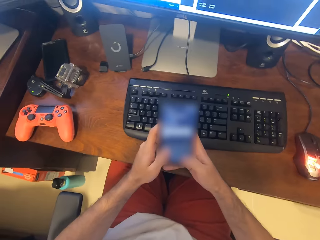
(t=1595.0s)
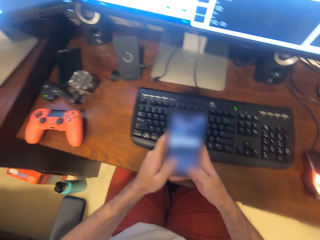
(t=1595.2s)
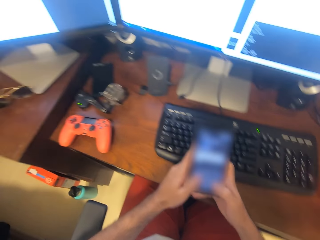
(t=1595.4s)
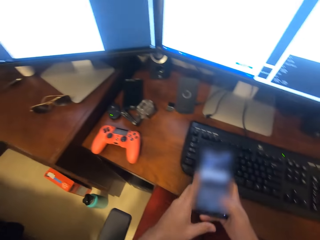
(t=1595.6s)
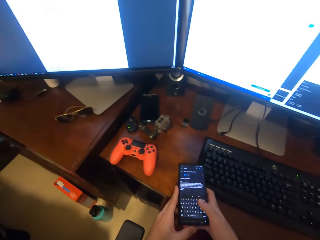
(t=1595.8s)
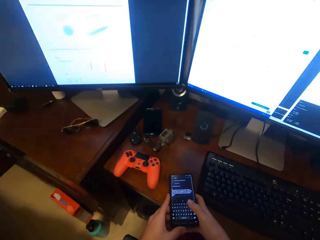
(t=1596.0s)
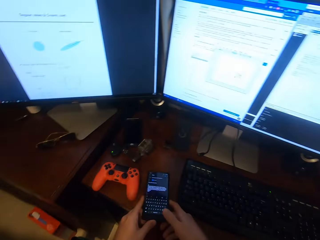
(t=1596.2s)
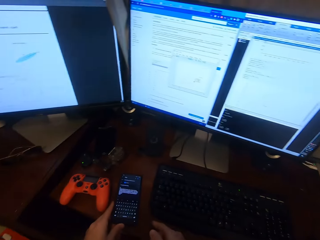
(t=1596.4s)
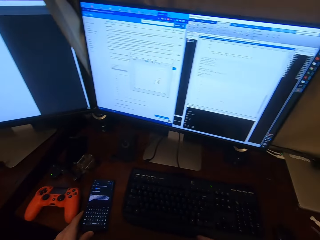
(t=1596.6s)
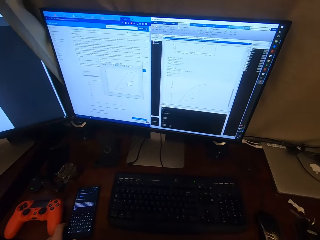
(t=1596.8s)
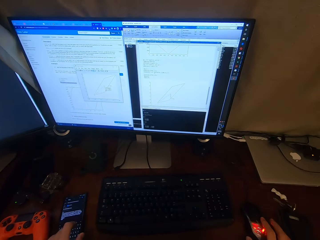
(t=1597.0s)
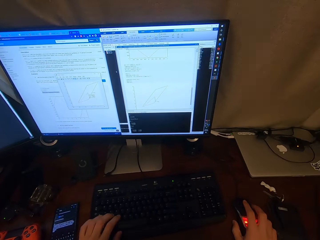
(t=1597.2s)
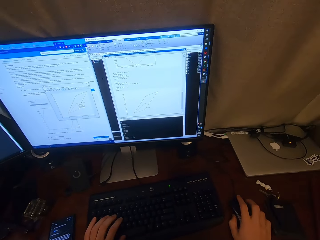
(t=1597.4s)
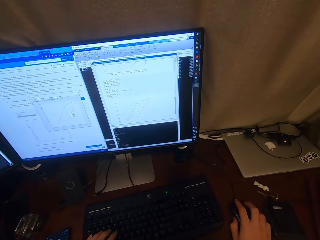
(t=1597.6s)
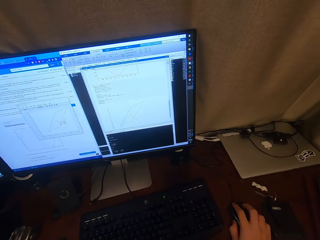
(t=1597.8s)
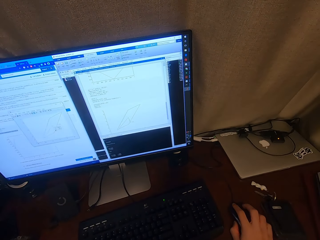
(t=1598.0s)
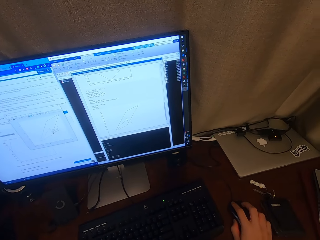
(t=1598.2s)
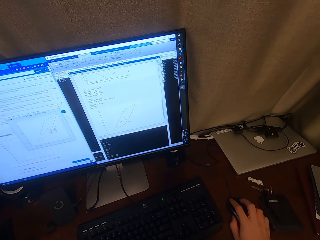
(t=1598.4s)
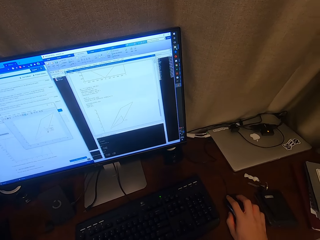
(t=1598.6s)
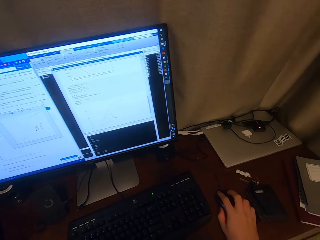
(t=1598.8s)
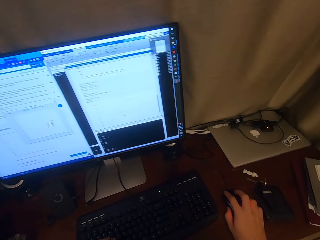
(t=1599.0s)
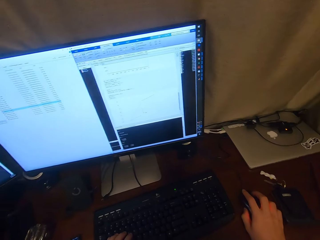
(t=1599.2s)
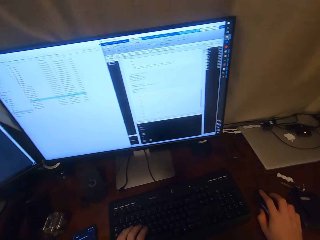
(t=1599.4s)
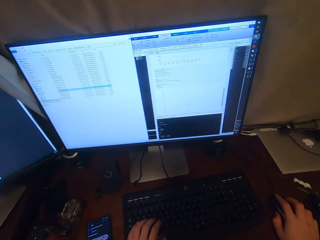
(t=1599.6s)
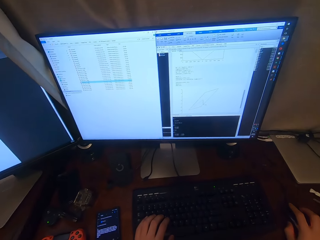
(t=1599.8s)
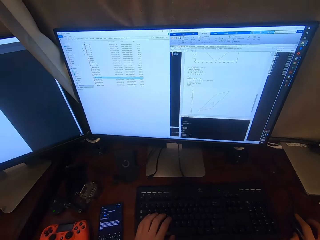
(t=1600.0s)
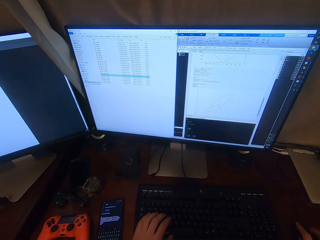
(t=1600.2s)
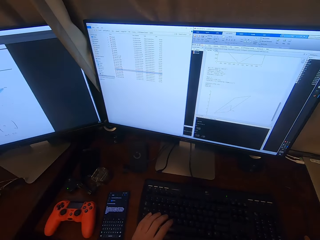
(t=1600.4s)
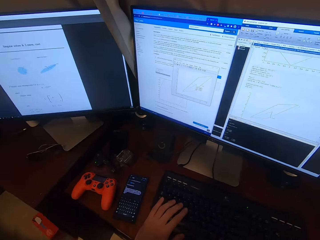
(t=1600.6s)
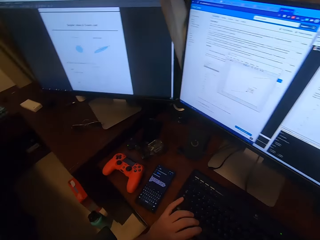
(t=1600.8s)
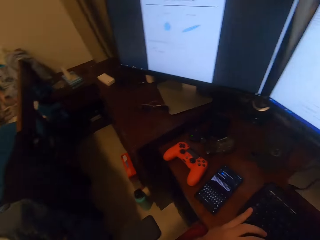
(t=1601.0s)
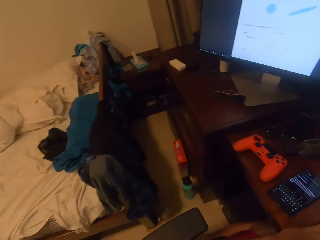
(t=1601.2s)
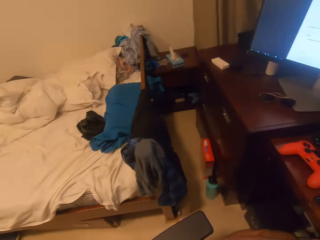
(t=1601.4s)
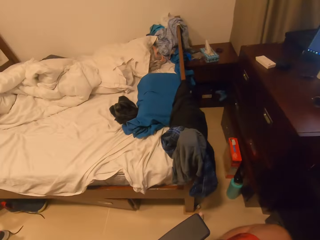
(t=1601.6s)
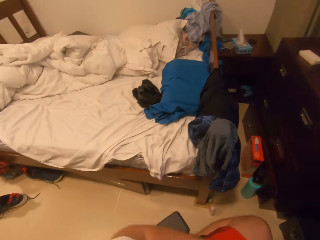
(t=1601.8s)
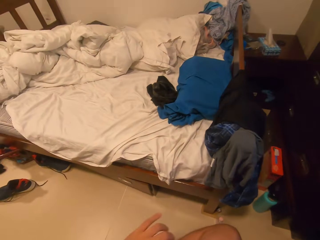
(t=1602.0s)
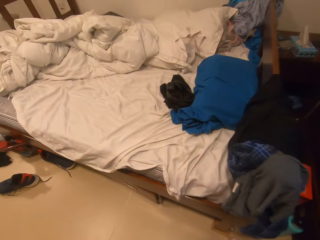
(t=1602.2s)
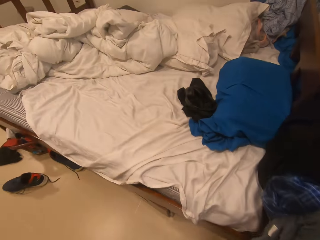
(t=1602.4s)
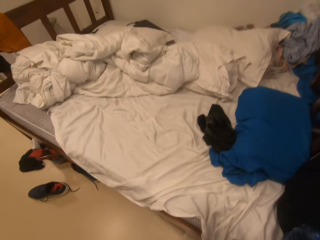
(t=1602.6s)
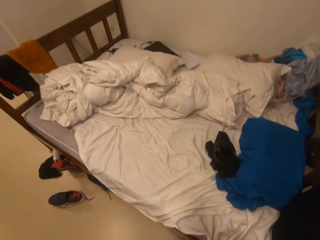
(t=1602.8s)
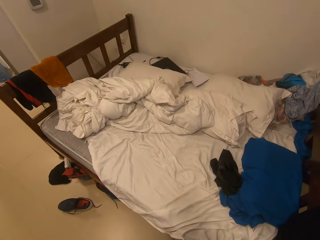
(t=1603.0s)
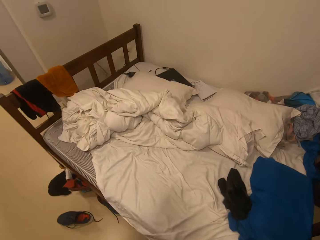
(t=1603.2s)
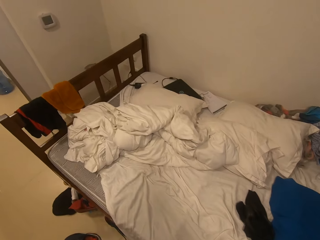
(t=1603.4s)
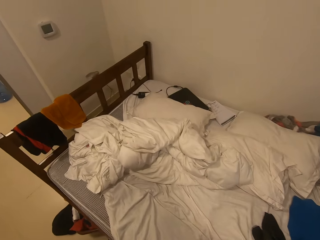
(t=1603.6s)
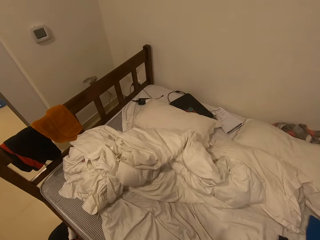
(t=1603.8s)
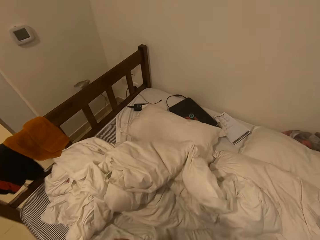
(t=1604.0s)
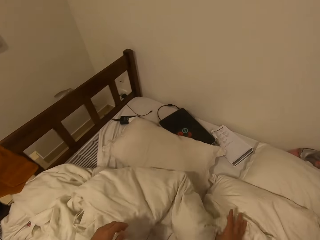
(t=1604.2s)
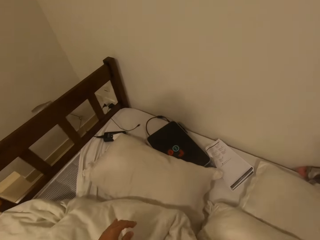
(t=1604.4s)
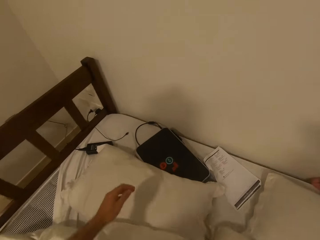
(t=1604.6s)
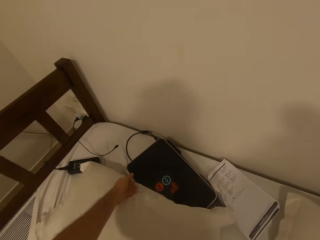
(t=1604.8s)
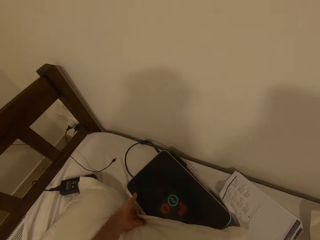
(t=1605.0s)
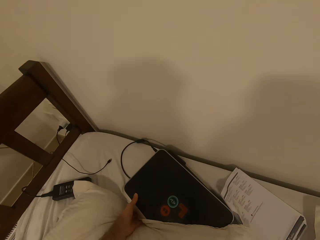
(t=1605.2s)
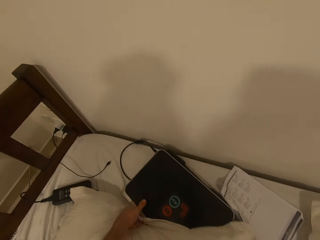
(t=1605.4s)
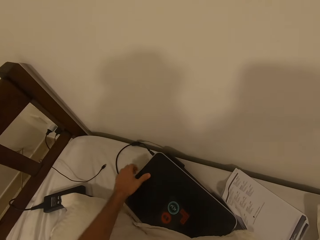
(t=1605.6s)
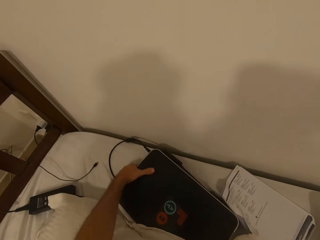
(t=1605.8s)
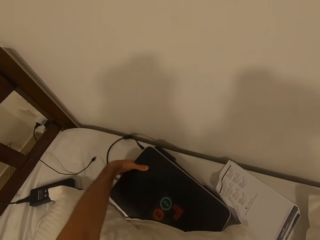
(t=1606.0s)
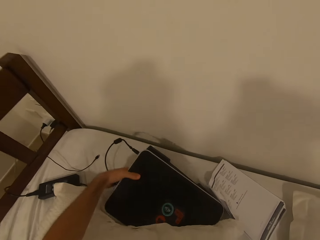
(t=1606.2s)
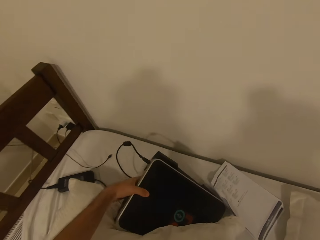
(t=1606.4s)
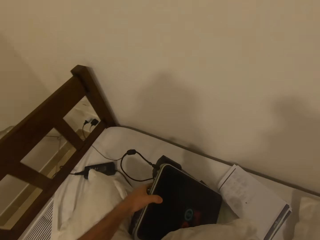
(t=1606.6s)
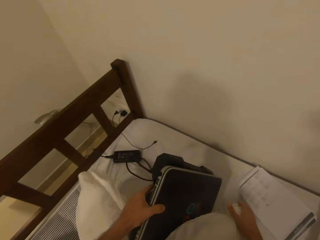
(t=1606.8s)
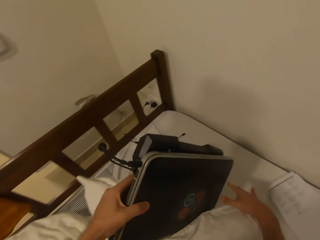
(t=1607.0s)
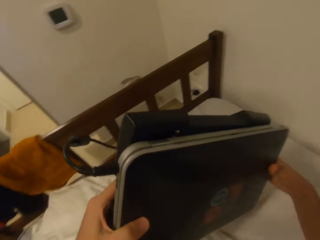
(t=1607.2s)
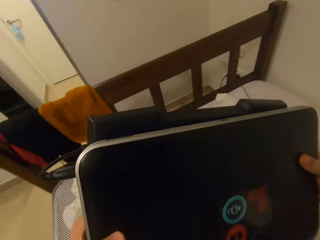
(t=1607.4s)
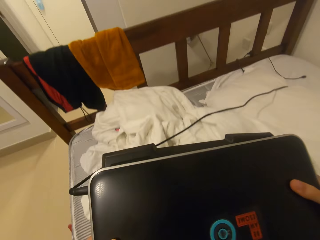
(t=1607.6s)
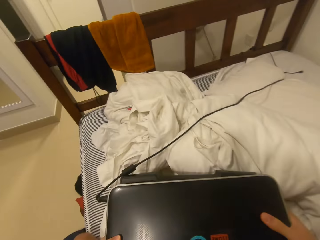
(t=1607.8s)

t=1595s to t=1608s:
The camera wearer puts the phone down. They hold the phone and put the right hand on a mouse. They turn around, move around, and walk to the bed side. They take a laptop.

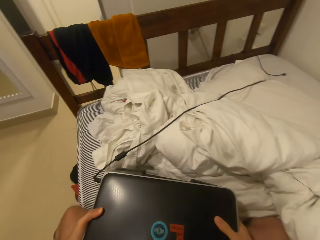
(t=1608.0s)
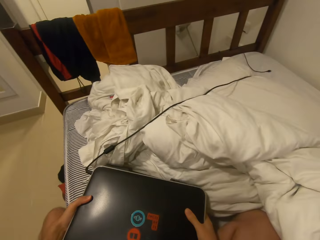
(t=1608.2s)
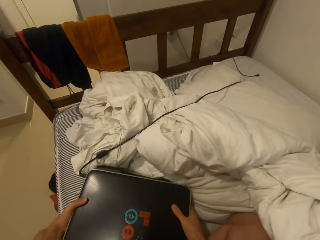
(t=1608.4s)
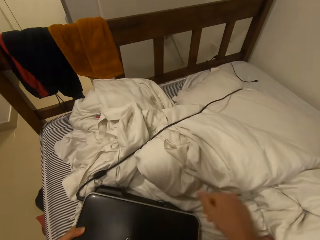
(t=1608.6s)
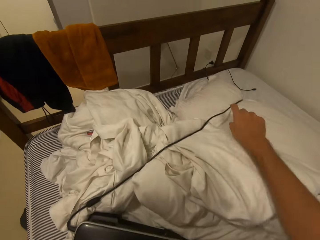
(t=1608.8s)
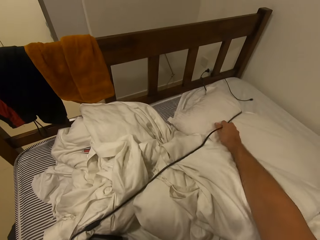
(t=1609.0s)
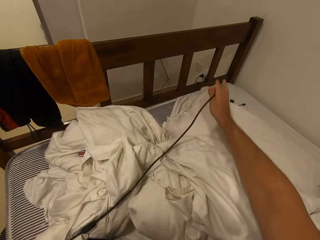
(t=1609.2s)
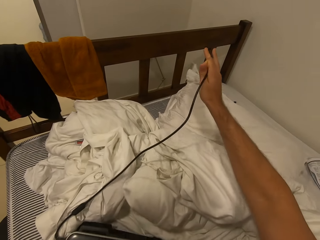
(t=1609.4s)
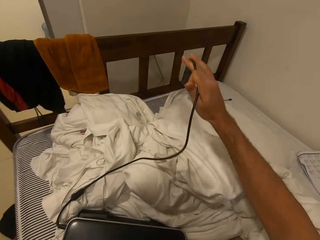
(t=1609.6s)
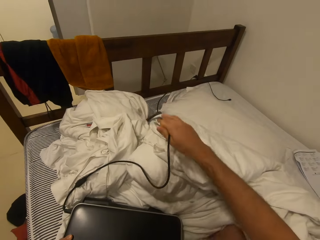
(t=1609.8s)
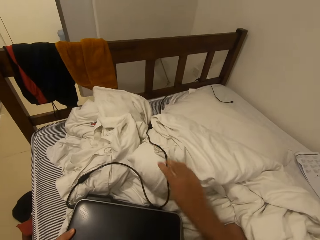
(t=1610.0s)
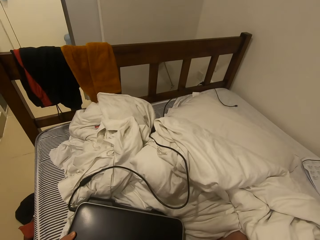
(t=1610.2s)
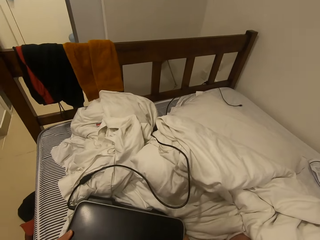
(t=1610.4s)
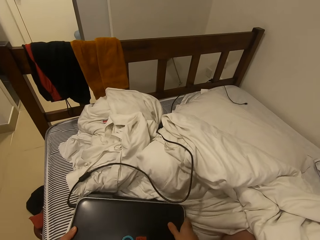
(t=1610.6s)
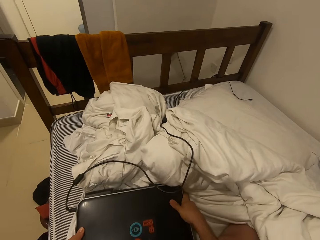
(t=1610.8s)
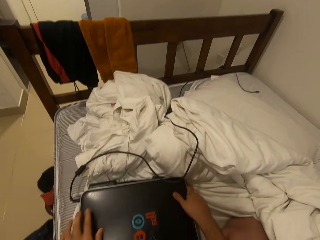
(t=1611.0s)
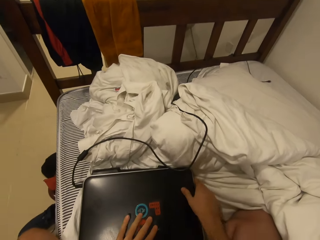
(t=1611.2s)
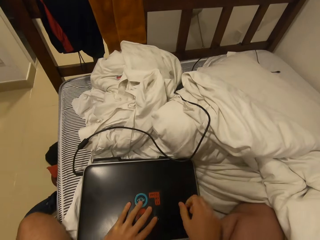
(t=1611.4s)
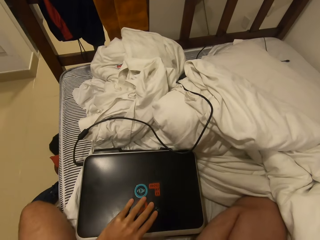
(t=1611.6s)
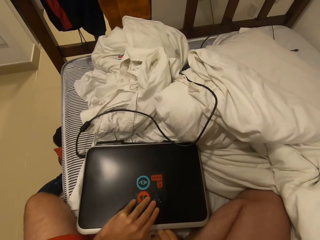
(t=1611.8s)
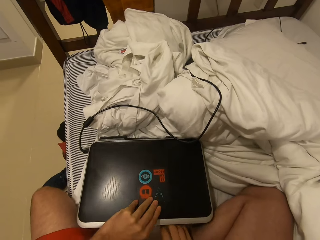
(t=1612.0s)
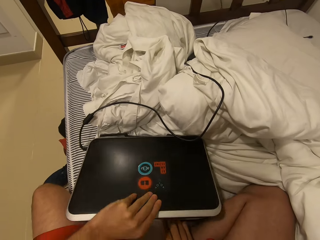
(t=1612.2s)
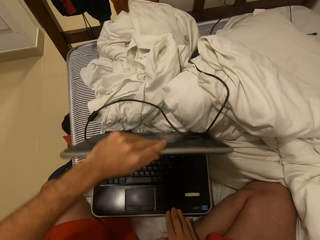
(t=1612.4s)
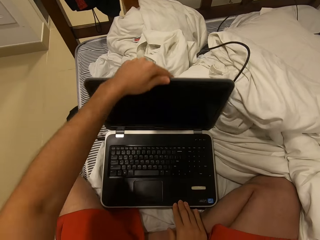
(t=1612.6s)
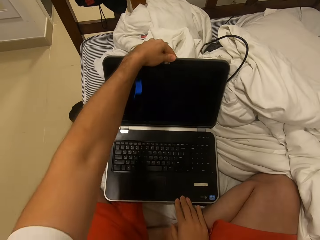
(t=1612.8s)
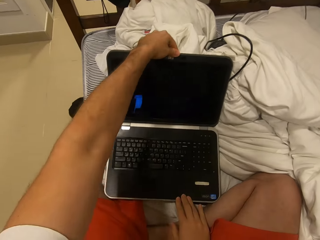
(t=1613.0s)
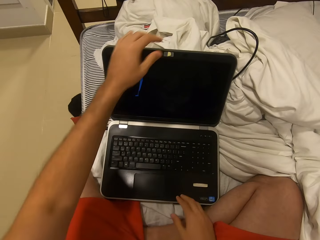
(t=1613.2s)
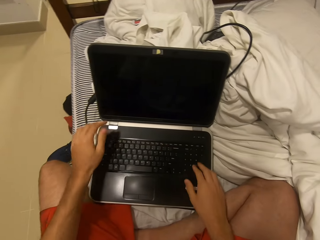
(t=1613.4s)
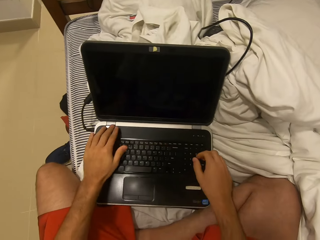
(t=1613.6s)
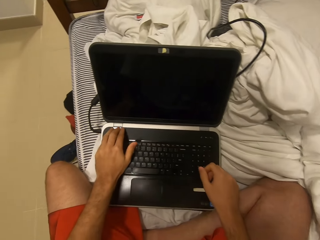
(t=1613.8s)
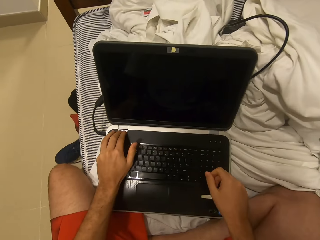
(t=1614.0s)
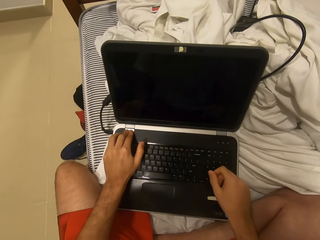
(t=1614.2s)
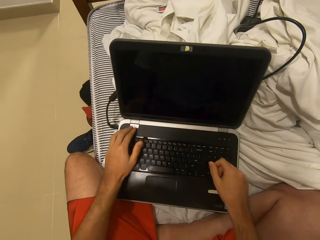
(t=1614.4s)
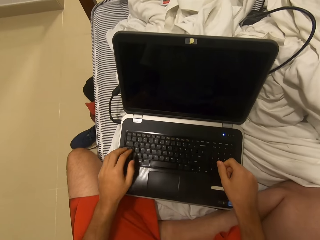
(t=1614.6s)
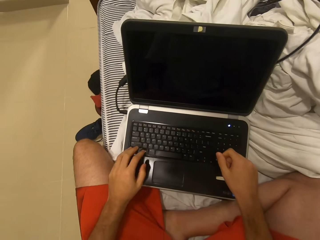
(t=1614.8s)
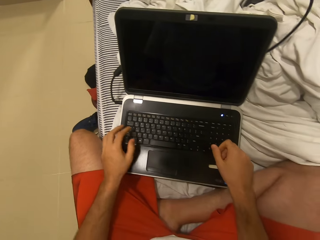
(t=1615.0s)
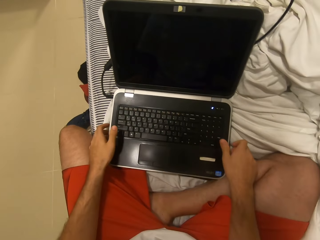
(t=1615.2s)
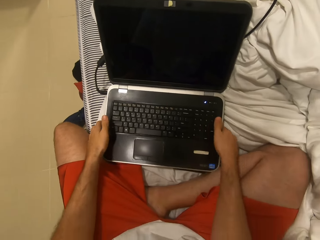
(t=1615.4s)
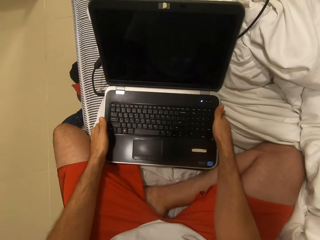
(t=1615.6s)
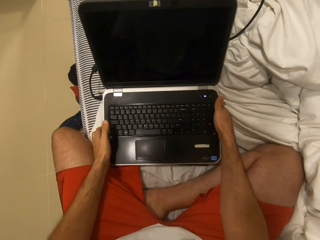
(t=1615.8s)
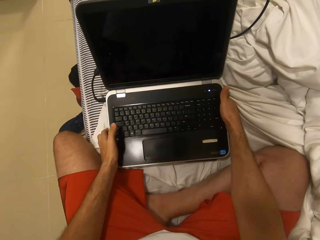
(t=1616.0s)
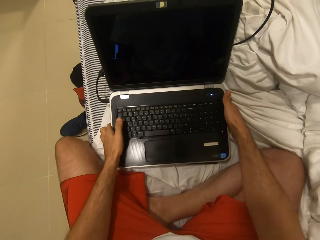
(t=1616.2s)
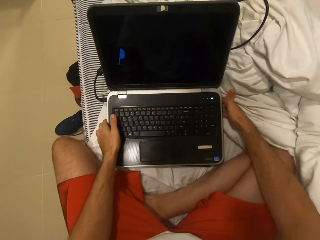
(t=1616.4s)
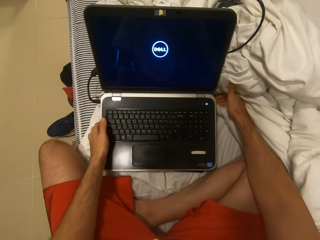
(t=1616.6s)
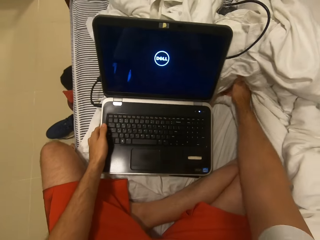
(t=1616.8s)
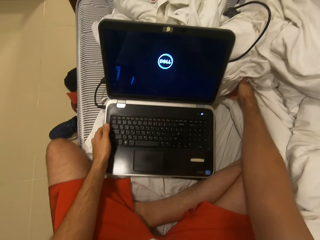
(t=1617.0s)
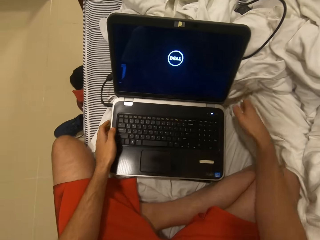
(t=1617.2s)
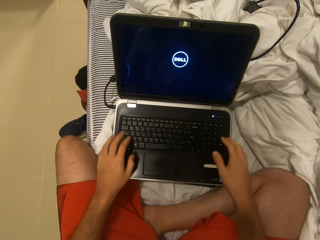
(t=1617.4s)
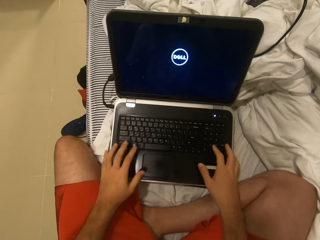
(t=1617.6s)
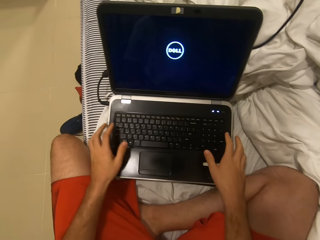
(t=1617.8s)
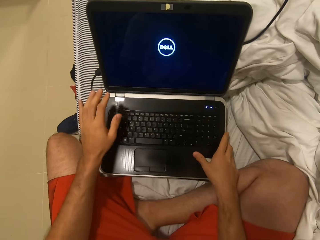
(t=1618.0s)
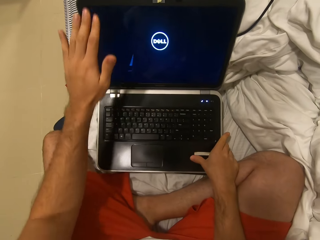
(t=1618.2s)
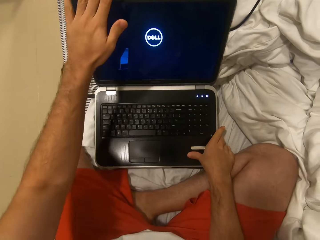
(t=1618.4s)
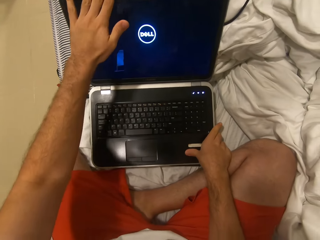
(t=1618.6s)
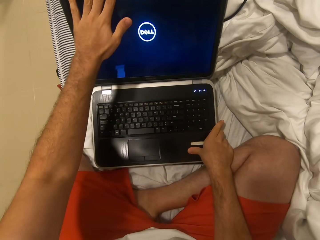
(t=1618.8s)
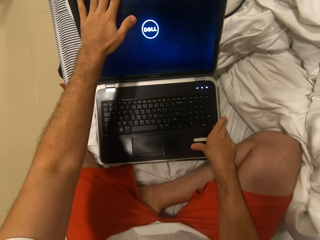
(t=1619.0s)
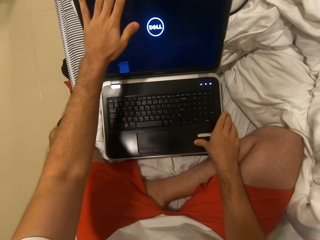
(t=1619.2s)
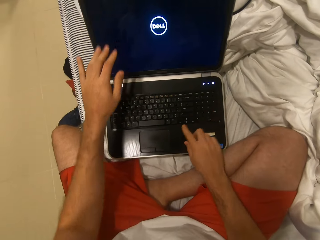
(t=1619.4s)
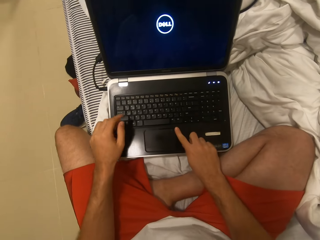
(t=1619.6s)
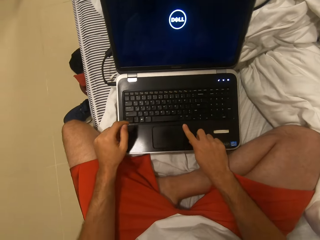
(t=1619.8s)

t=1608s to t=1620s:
The camera wearer pulls the cable. They open the laptop and turn on the laptop. They move the laptop, push the laptop, and push the duvet.
